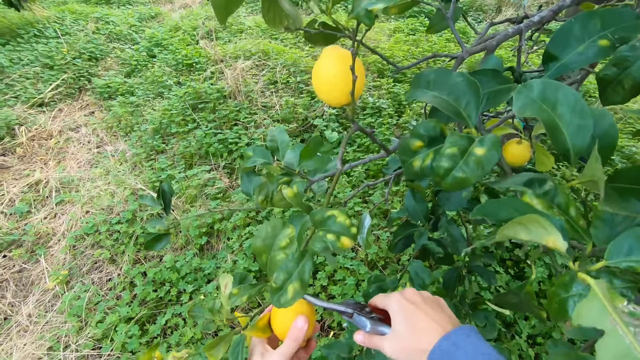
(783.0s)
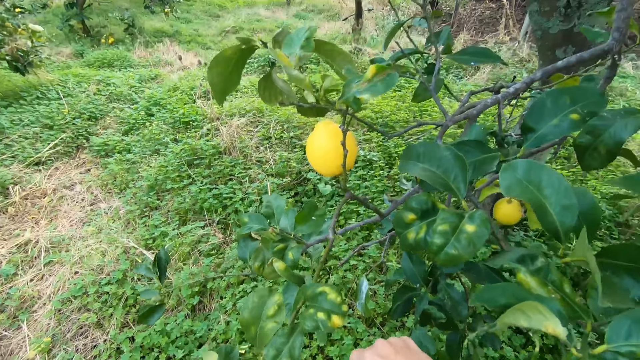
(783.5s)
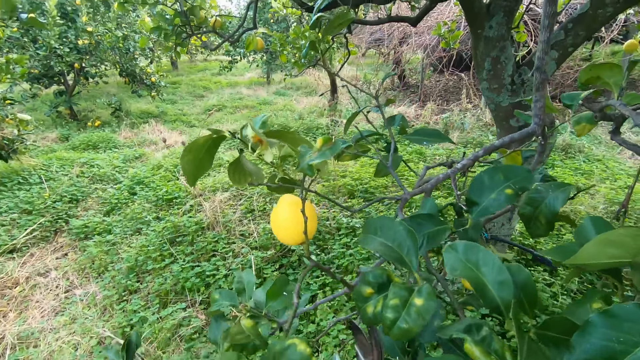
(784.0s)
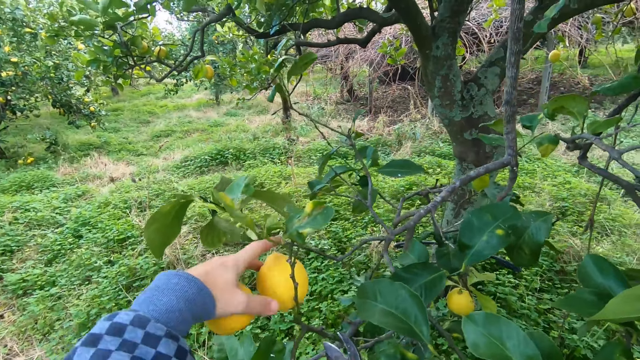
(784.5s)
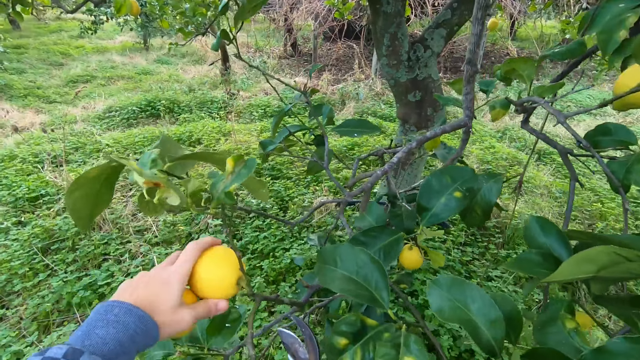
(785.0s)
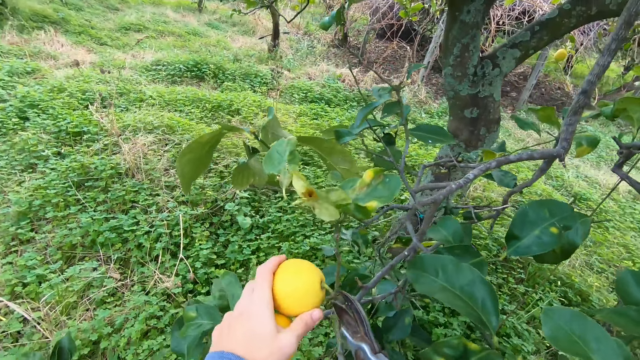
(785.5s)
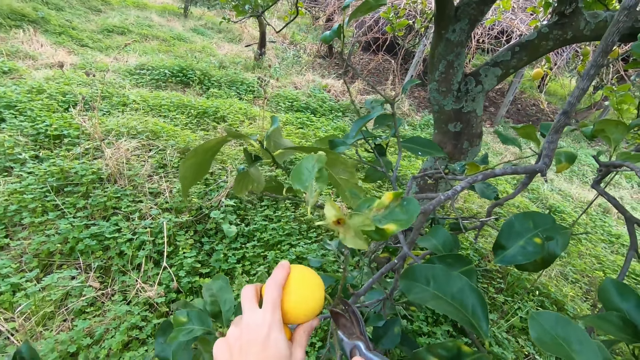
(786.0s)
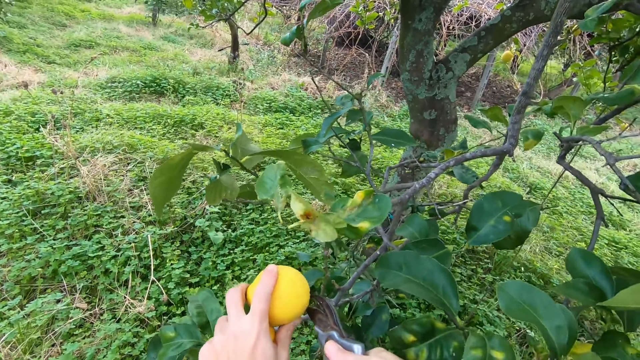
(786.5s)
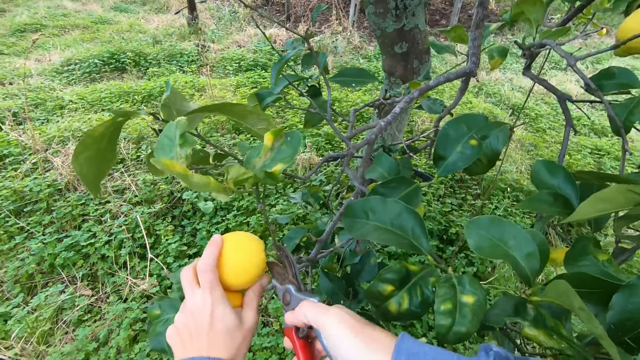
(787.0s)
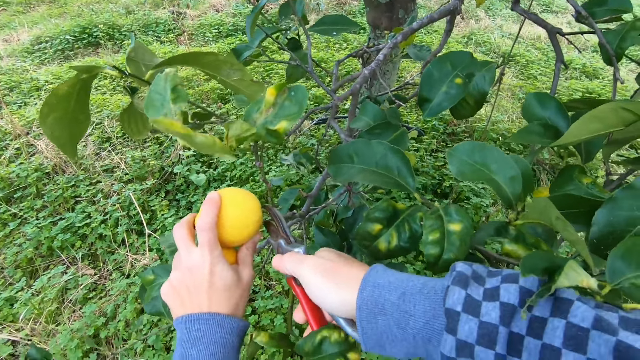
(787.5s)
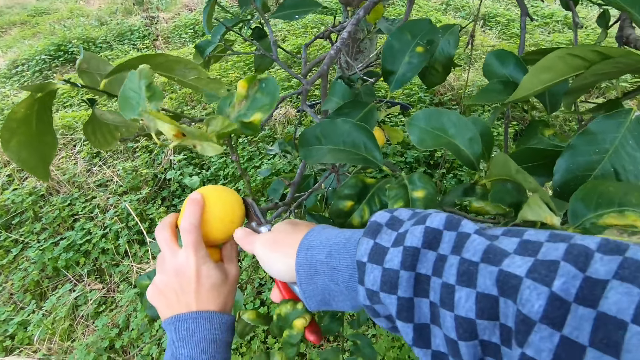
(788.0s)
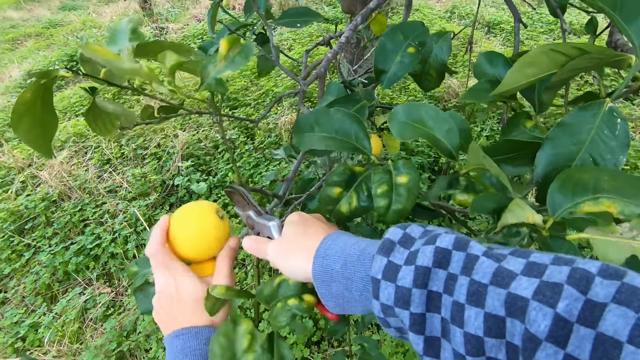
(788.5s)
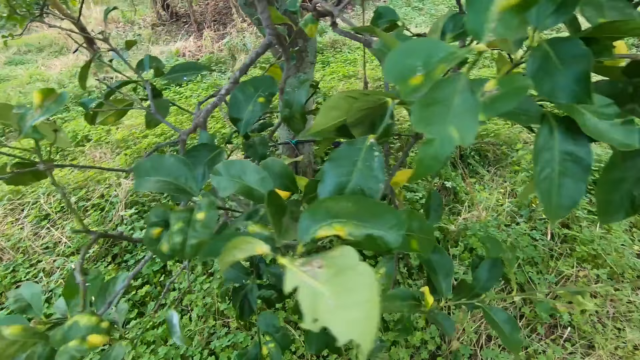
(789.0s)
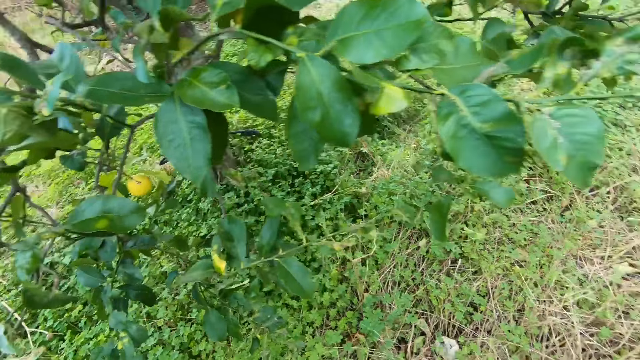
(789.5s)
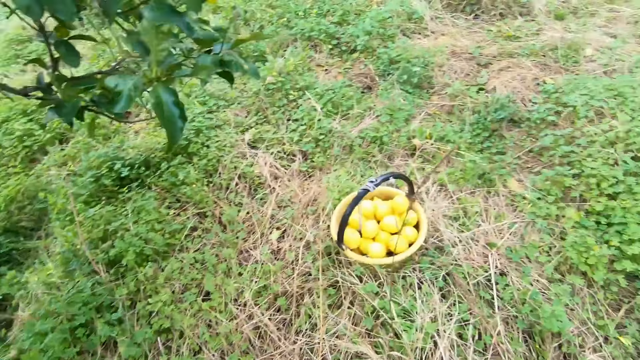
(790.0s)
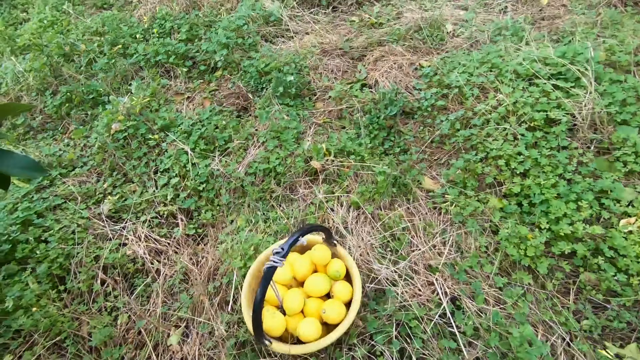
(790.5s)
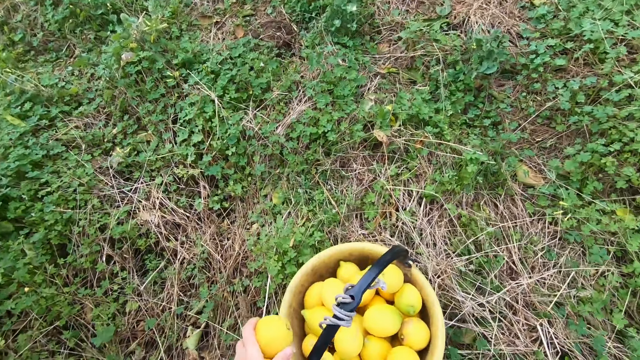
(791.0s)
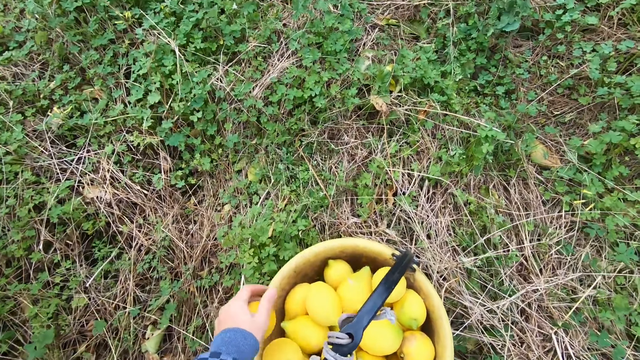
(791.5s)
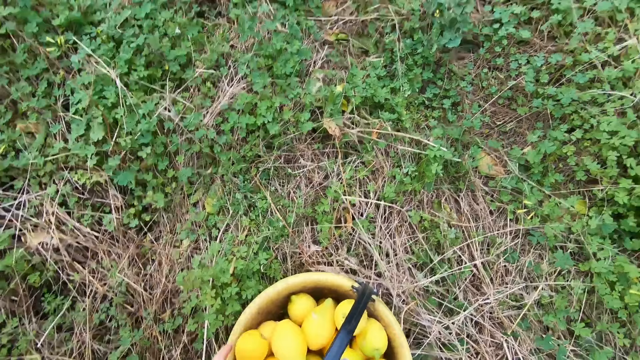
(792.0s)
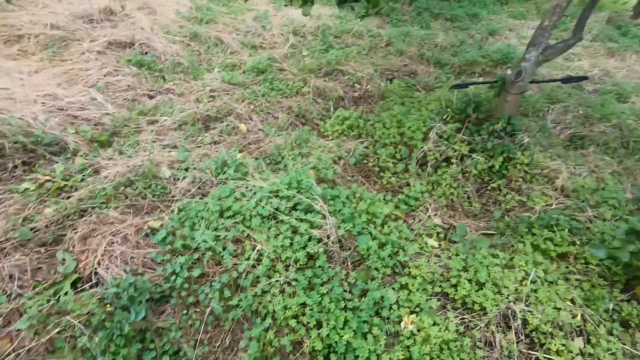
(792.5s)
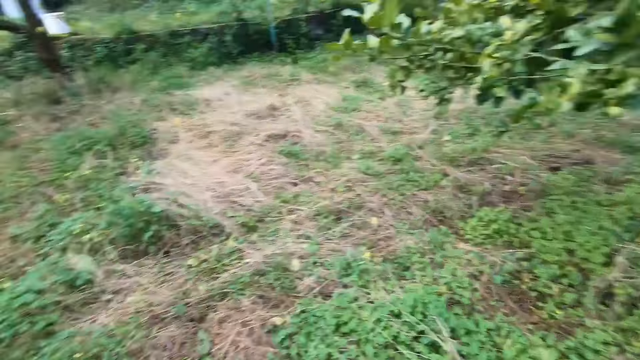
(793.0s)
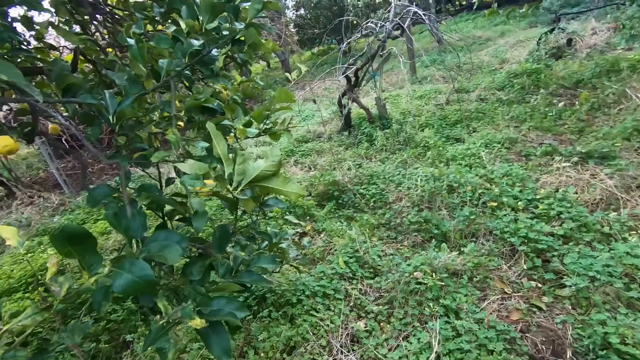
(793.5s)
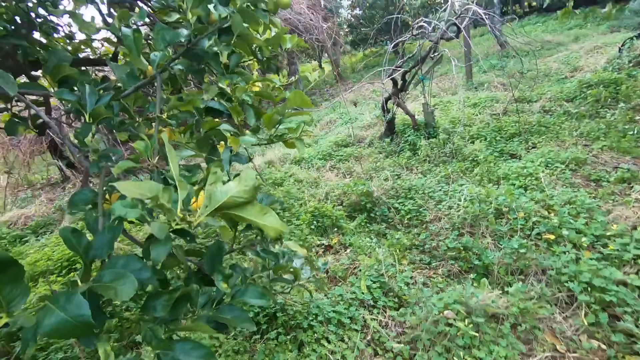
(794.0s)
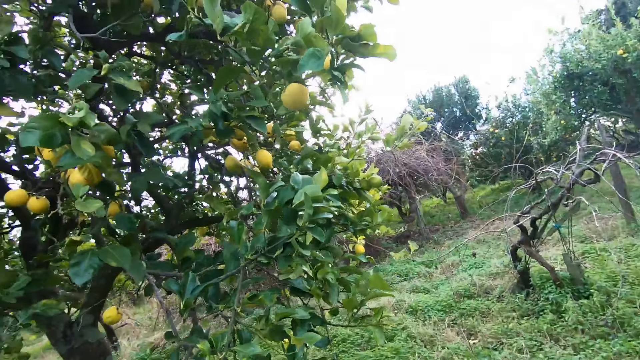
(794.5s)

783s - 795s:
The camera wearer holds a lemon on a tree with his left hand. He cuts the lemon with the cutter in his right hand. He holds another lemon on a tree with his left hand. He cuts the lemon with the cutter in his right hand. He drops the lemons in the bucket with his left hand.

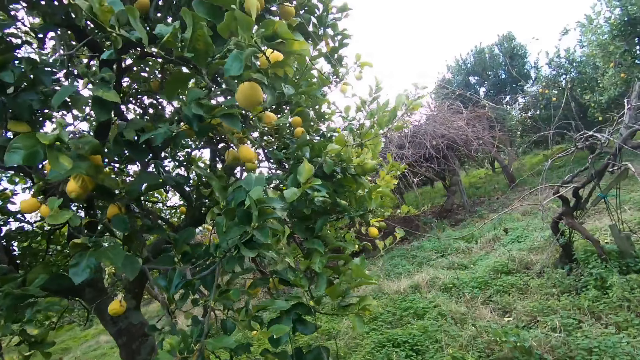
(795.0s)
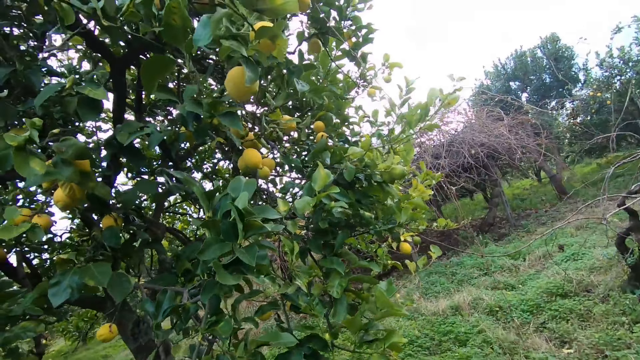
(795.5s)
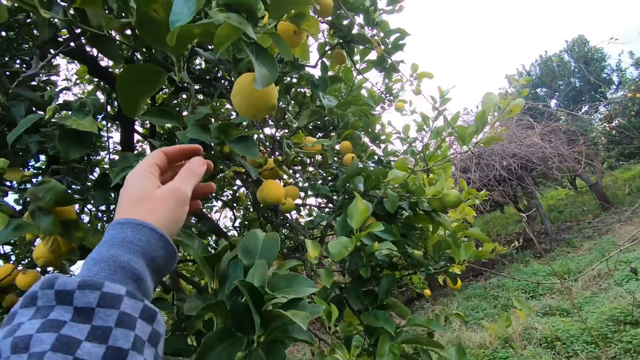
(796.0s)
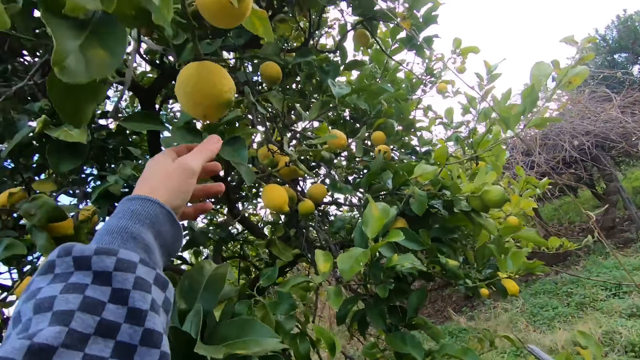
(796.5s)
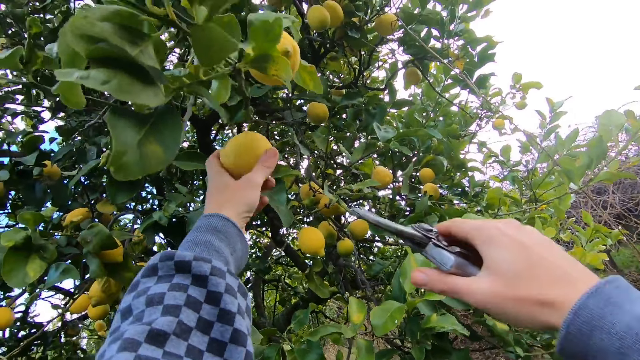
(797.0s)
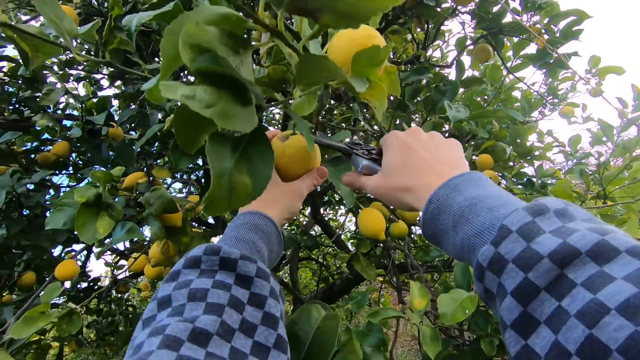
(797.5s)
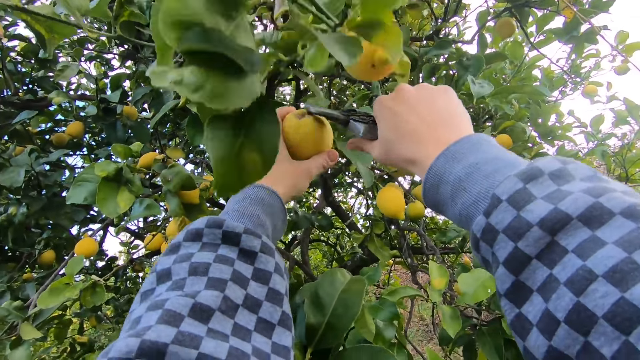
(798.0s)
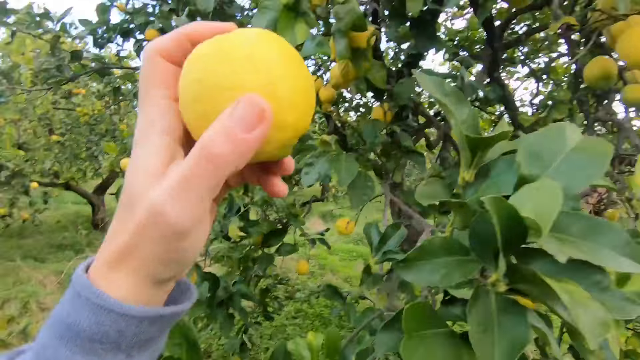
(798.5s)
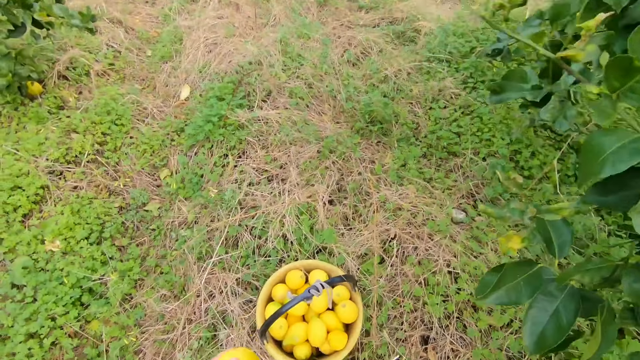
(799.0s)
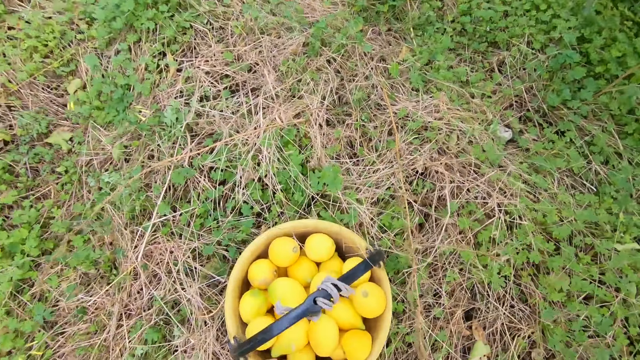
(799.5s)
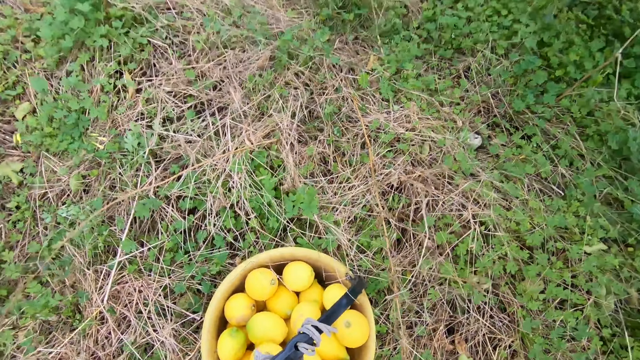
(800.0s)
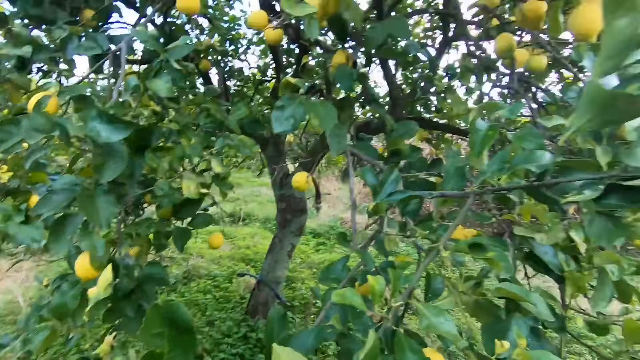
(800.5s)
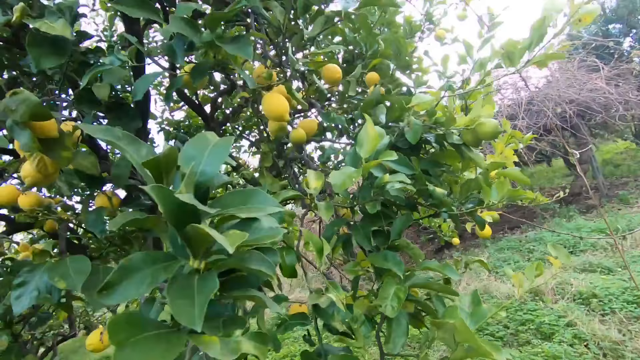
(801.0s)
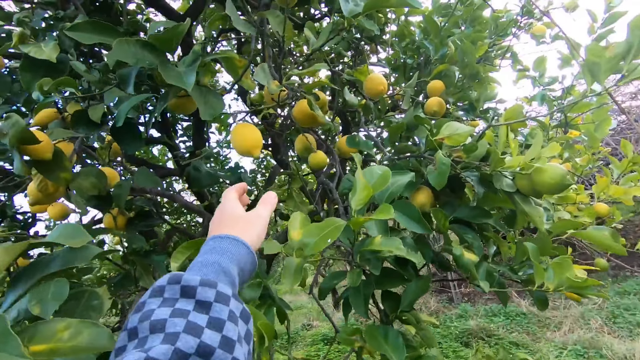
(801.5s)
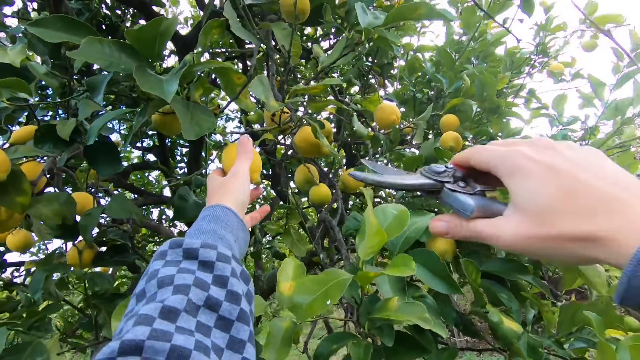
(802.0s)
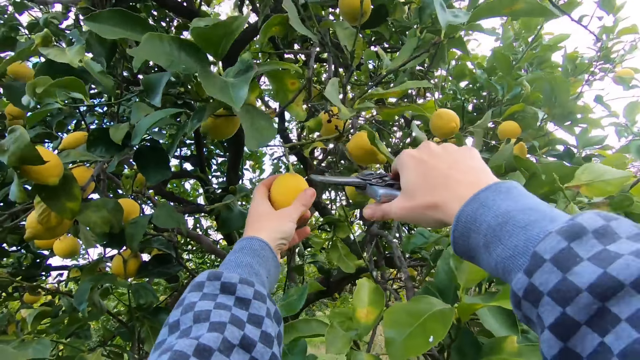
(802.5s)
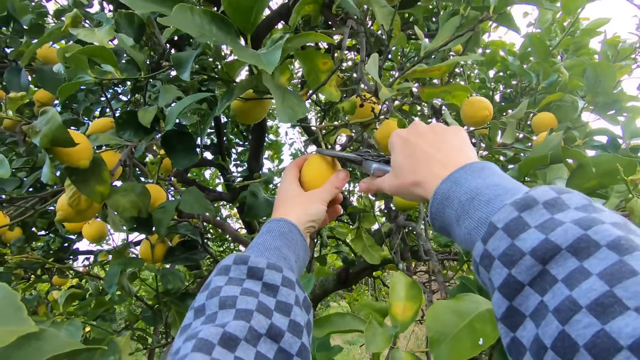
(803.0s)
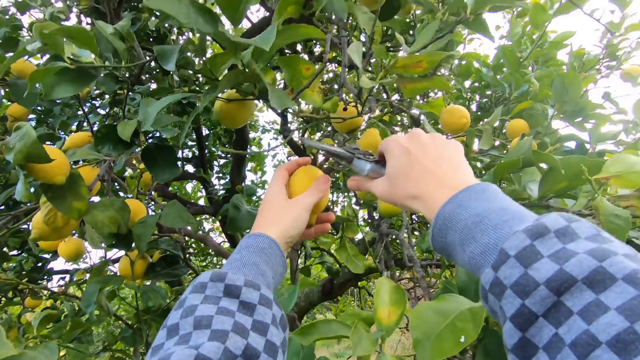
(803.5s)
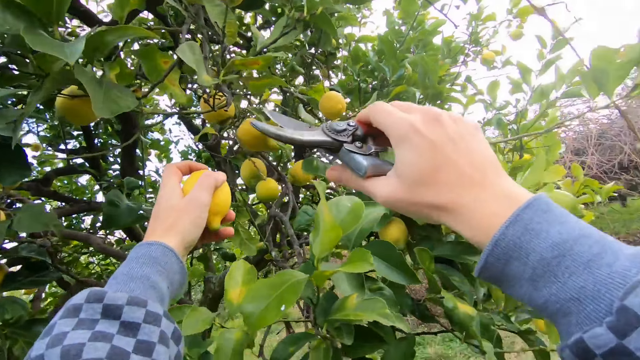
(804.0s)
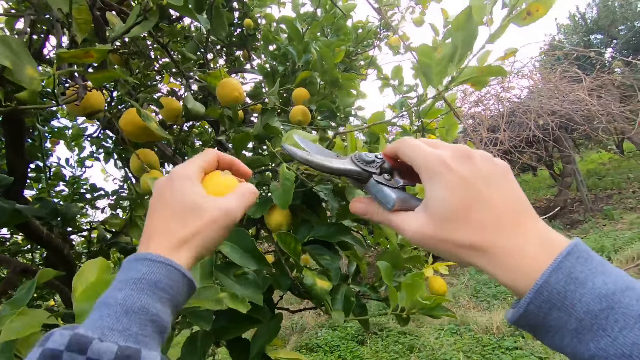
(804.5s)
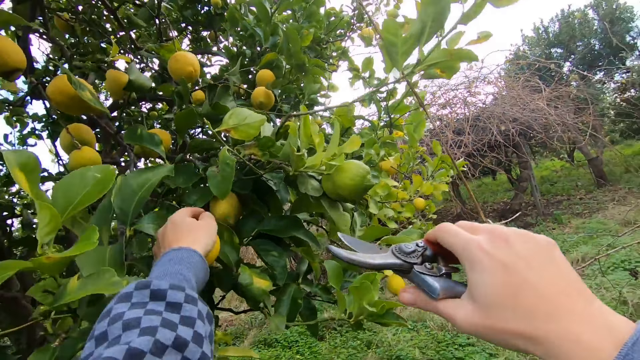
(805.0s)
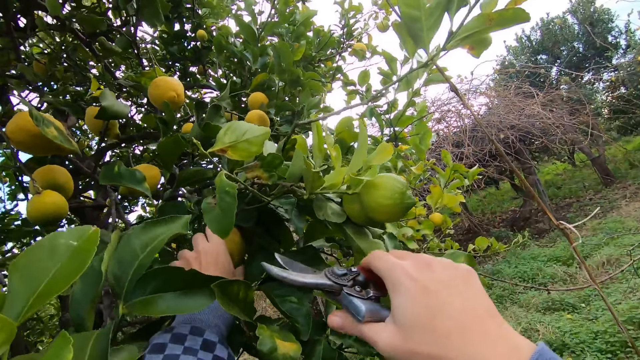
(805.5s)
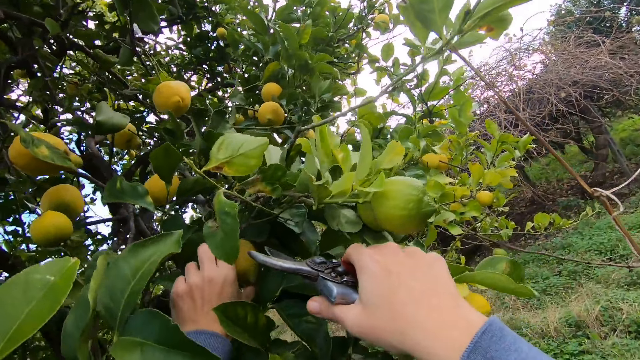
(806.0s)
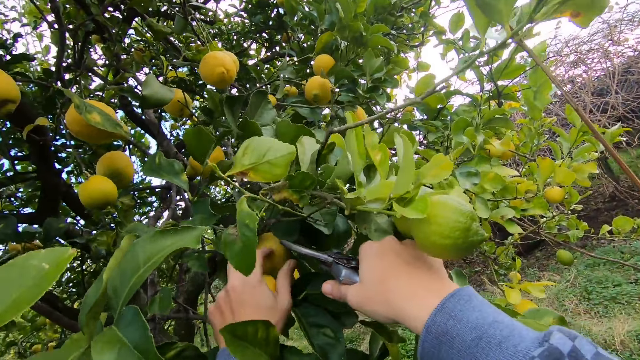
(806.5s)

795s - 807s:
The camera wearer holds a lemon on a tree with his left hand. He cuts the lemon with the cutter in his right hand. He drops the lemon in the bucket with his left hand. He holds a lemon on a tree with his left hand. He cuts the lemon with the cutter in his right hand. He holds a lemon on a tree with his left hand.
